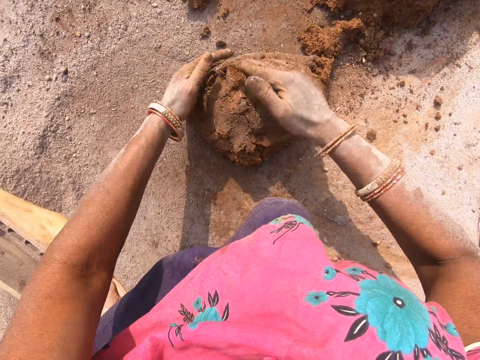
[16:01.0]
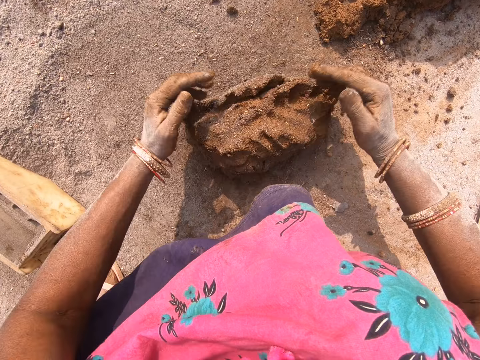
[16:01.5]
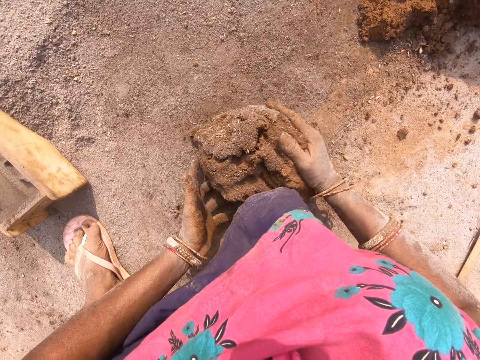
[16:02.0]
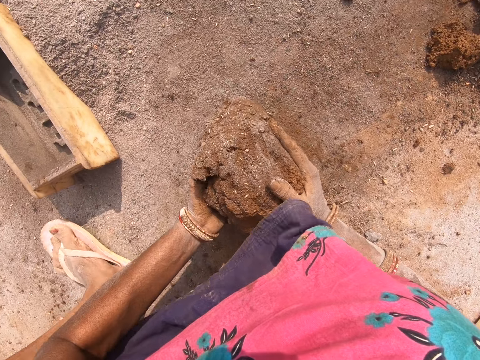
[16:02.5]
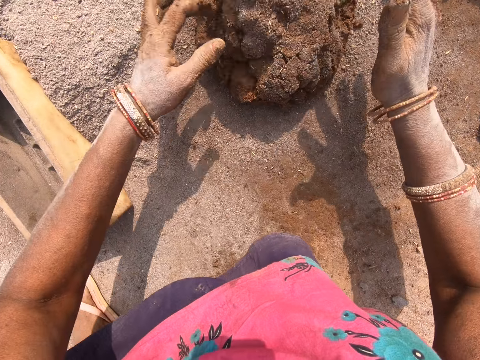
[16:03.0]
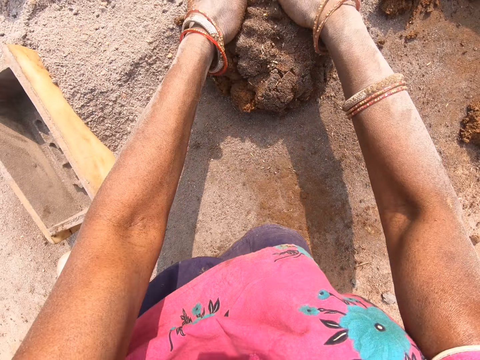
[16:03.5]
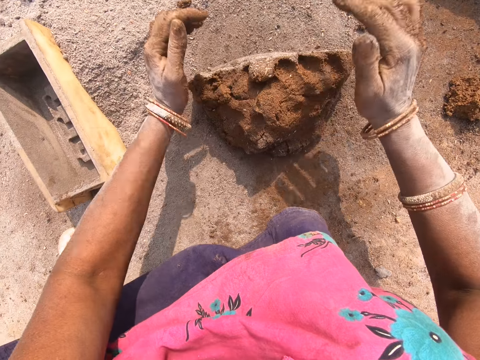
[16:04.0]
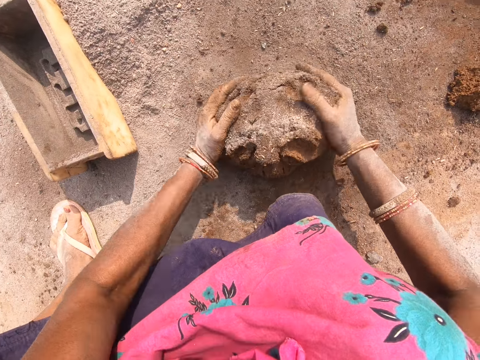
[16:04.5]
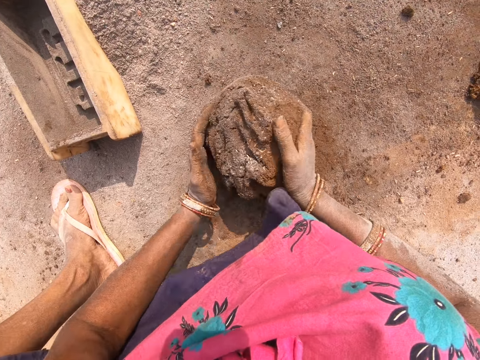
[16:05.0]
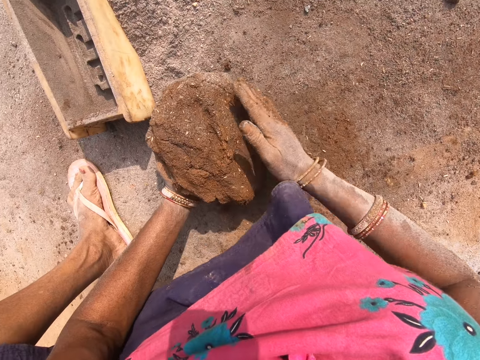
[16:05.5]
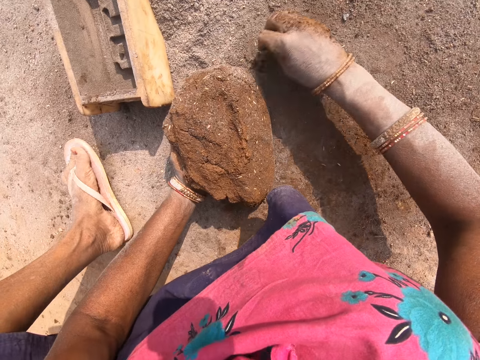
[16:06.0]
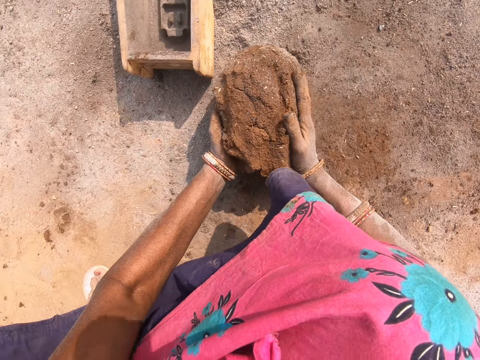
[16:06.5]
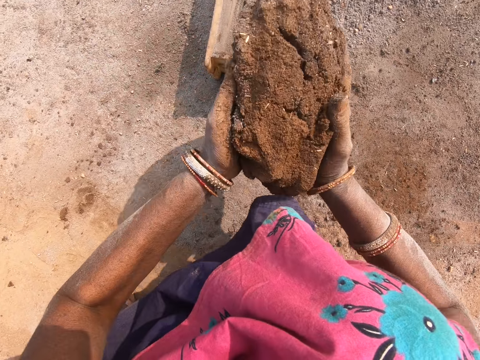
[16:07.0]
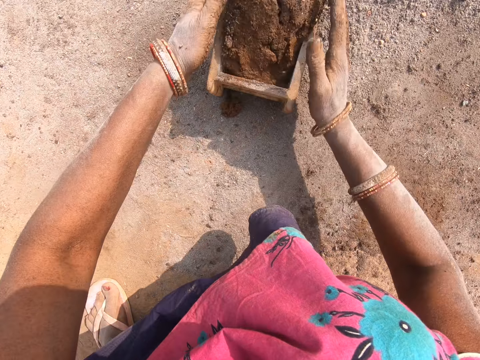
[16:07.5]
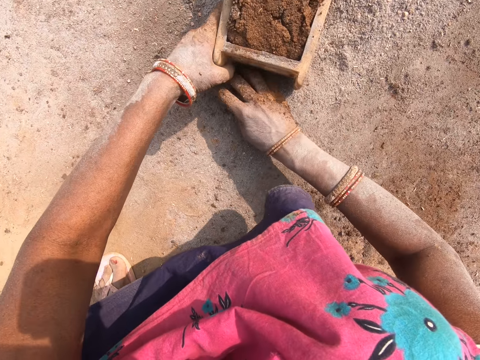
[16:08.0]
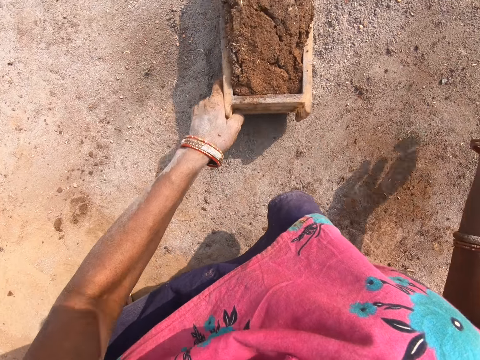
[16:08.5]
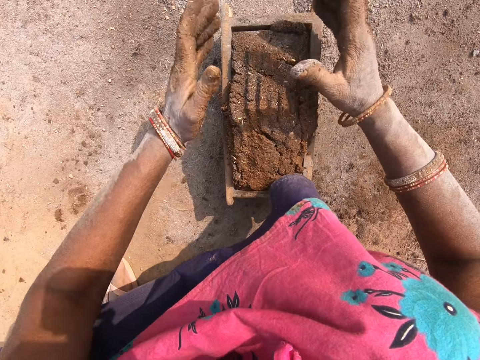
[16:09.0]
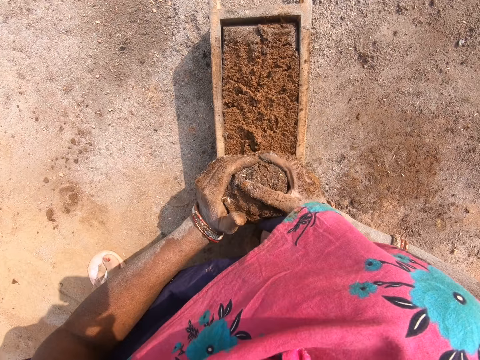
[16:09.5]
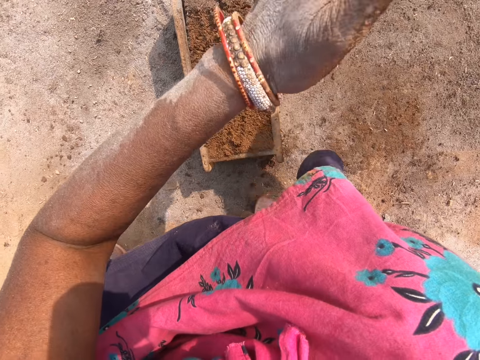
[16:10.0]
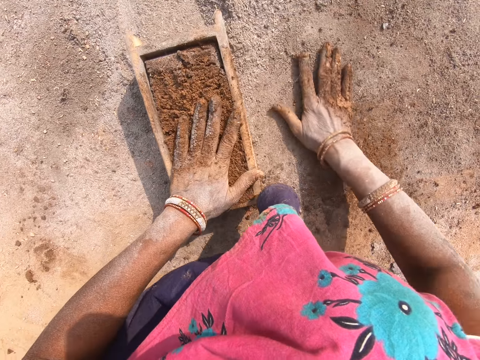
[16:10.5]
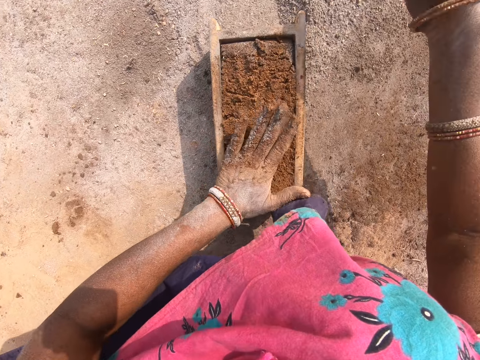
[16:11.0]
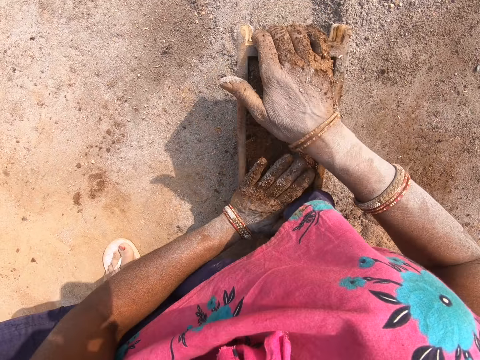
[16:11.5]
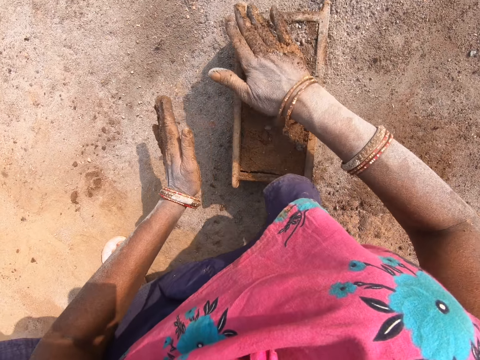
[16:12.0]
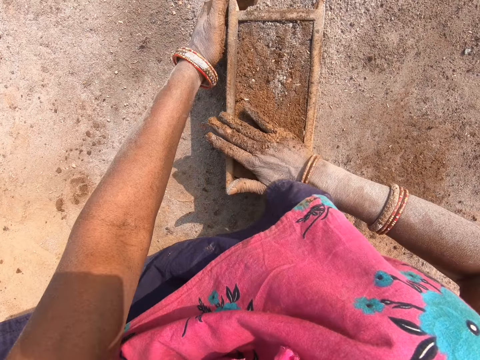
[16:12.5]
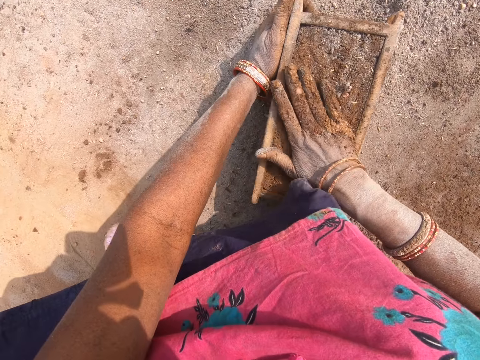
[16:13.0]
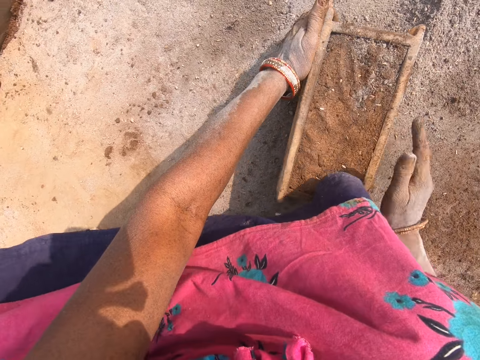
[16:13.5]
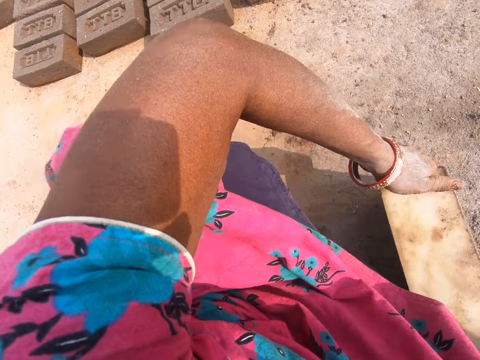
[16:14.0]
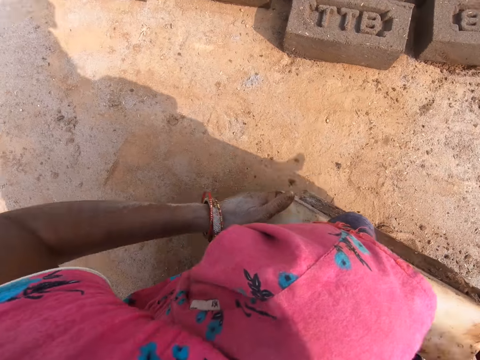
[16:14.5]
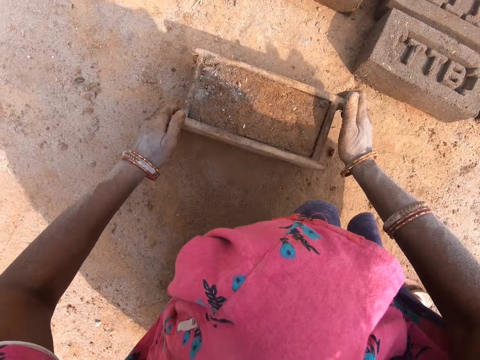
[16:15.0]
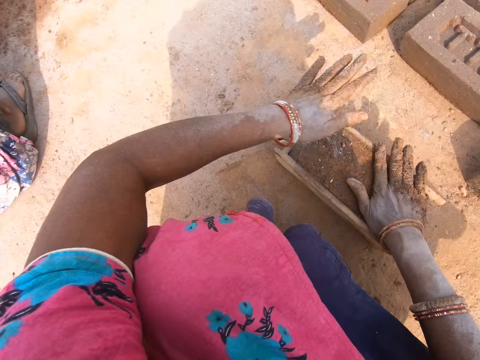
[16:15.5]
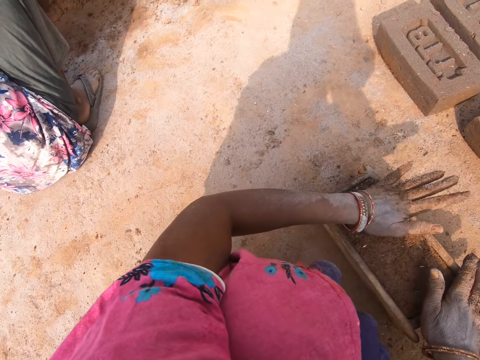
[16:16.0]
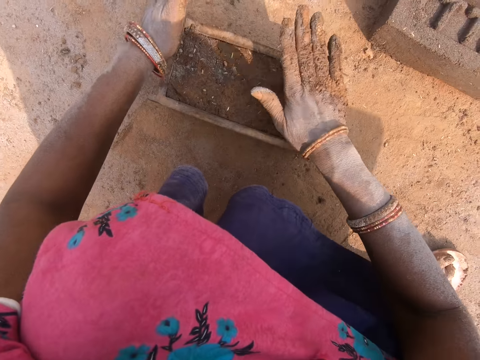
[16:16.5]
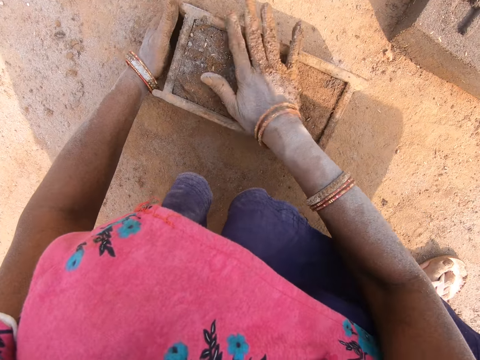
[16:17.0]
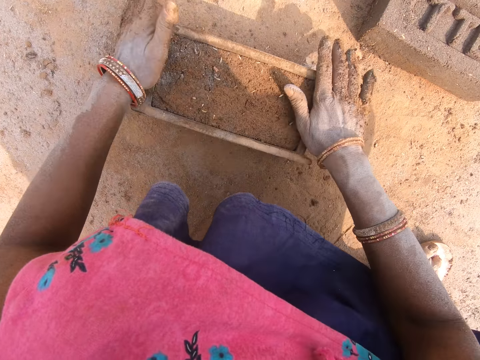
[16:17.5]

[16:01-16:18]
The camera wearer rolls the clay. They mold the clay on the ground. They pick the clay from the ground. They place the clay in the brick mold. They move the brick mold on the ground. They remove excess clay from the brick mold. They throw down the clay. They scoop the cement. They apply the cement on the clay. They flatten the clay in the brick mold. They pick the brick mold from the ground. They move the brick mold. They put the brick mold on the ground. They flatten the clay in the brick mold.

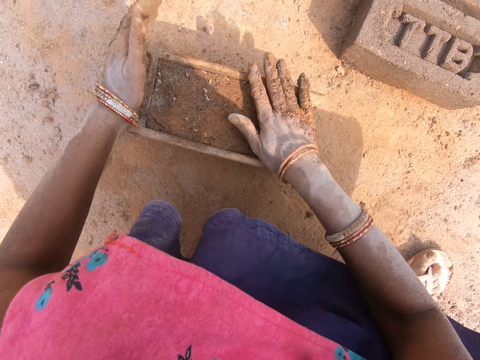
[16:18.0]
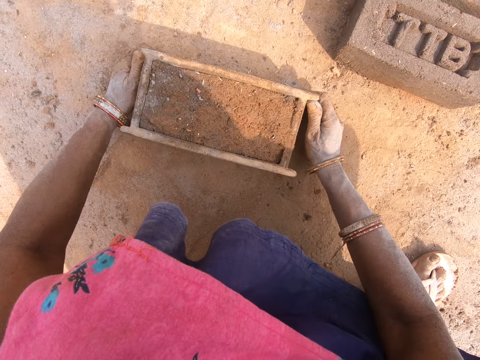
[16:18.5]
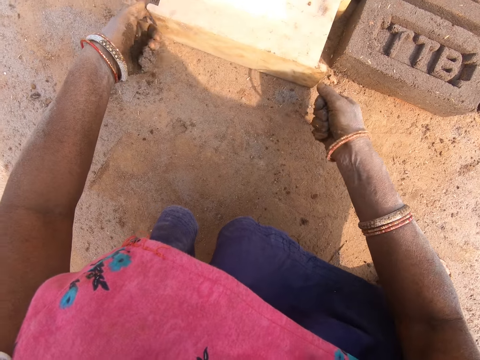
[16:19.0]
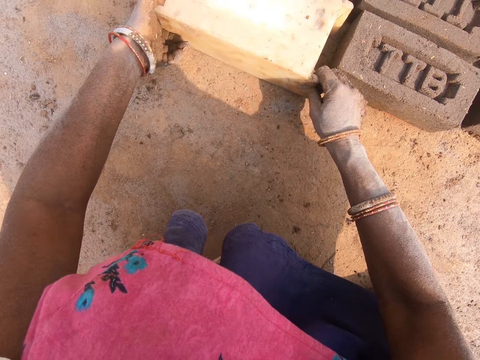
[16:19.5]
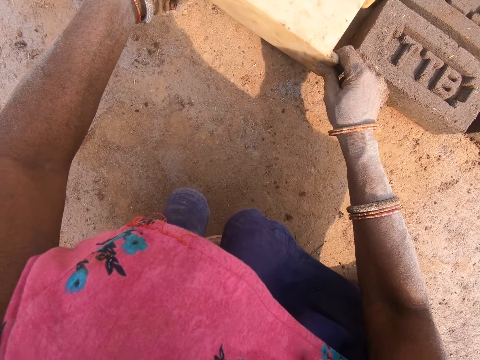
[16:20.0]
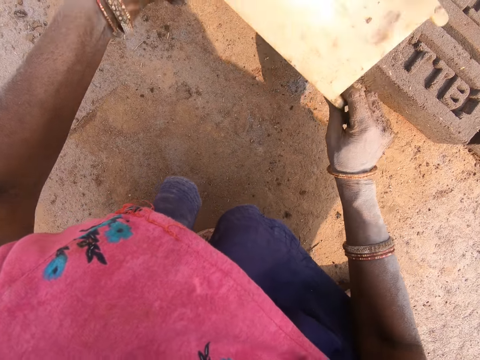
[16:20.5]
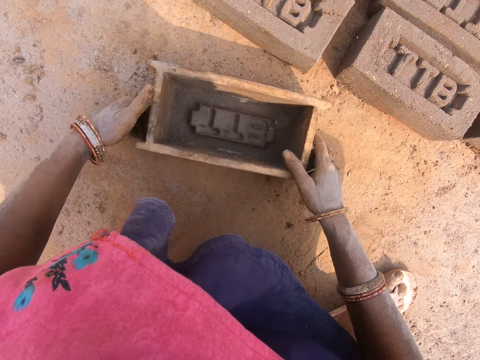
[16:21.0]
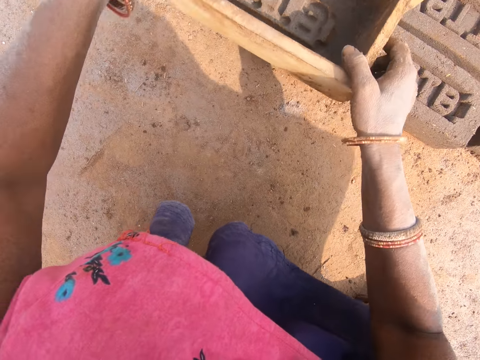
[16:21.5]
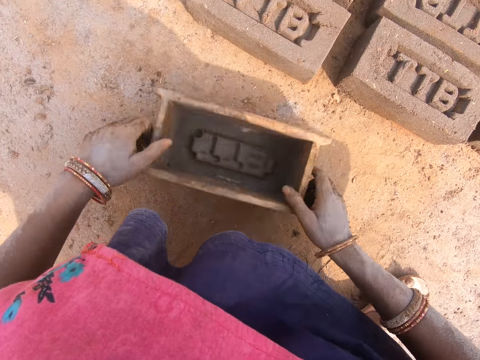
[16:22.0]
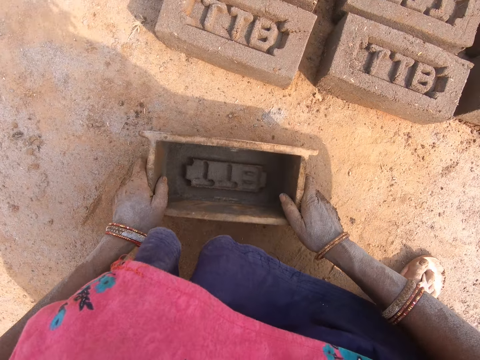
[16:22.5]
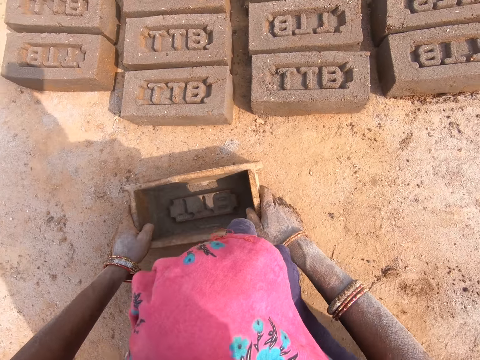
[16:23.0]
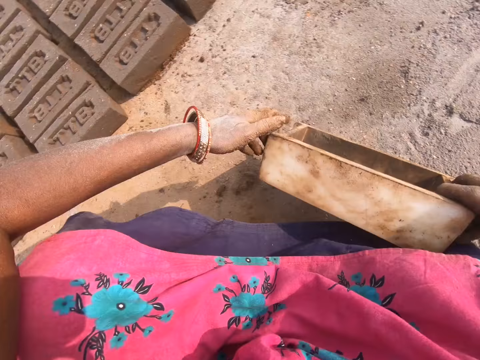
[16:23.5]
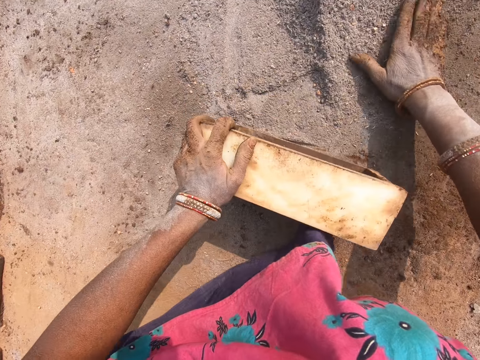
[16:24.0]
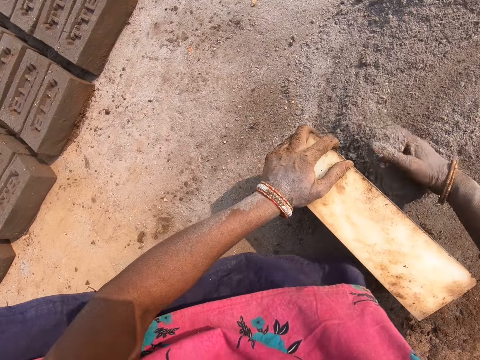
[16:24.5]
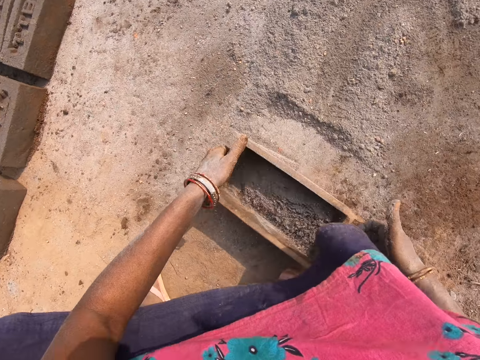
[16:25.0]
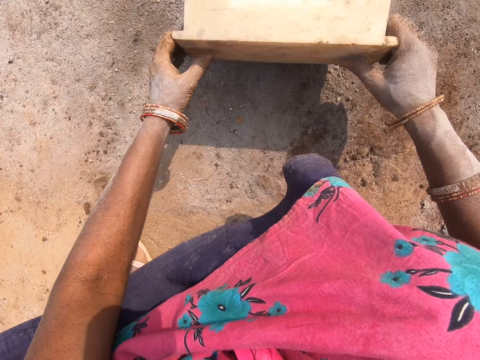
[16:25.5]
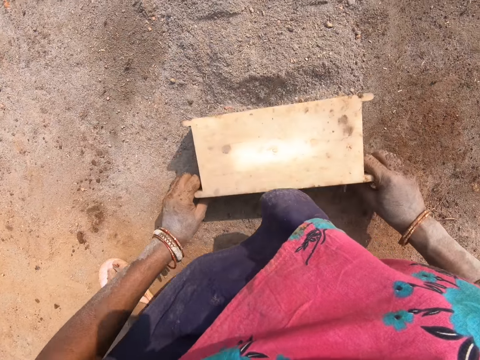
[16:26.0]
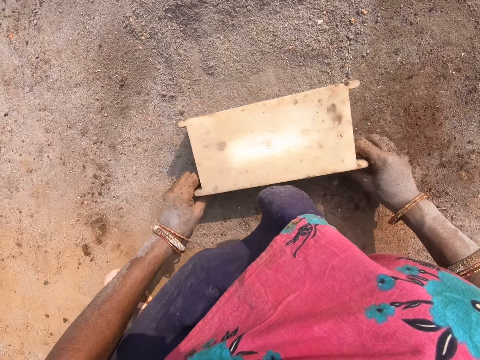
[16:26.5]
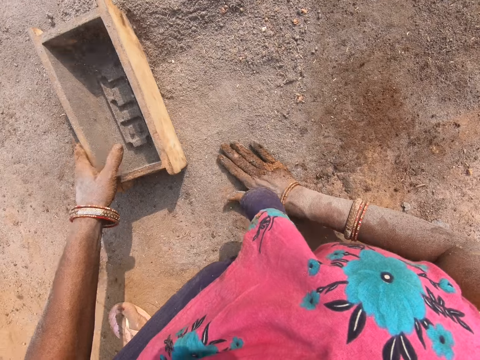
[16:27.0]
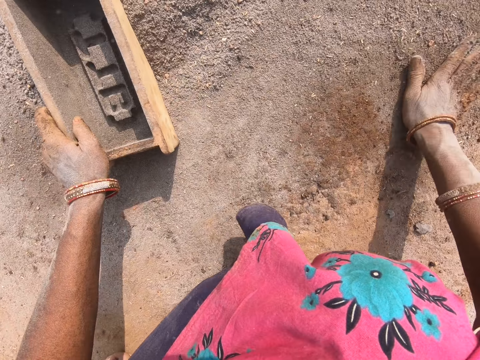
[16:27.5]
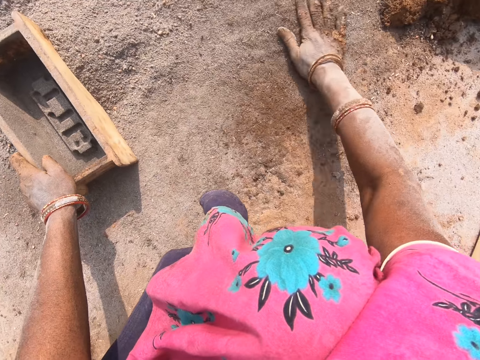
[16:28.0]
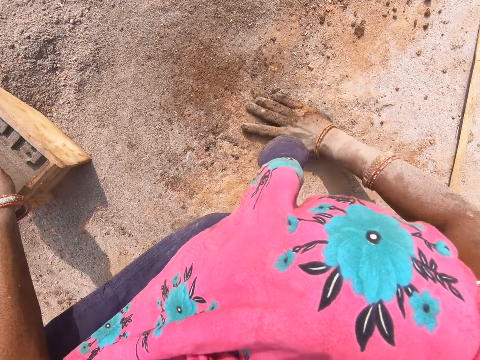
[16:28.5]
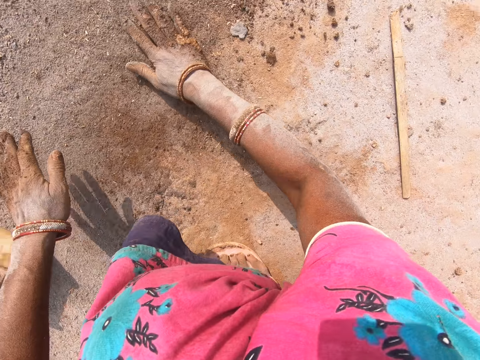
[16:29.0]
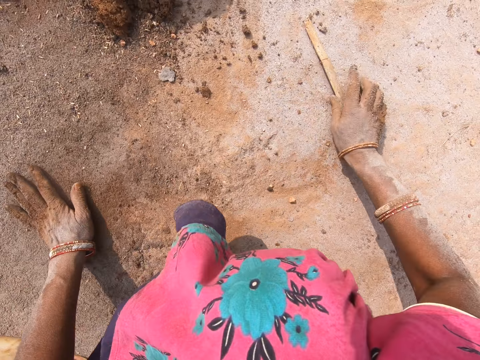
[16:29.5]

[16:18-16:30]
The camera wearer overturns a brick mold on the ground. They pick the brick mold from the ground. They put the brick mold on the ground. They press the clay with the brick mold. They turn around. They put cement in the brick mold. They scoop soil from the ground with a hand. They pour the soil out of the brick mold. They push the soil with the brick mold on the ground. They spread the cement particles with the hand.
